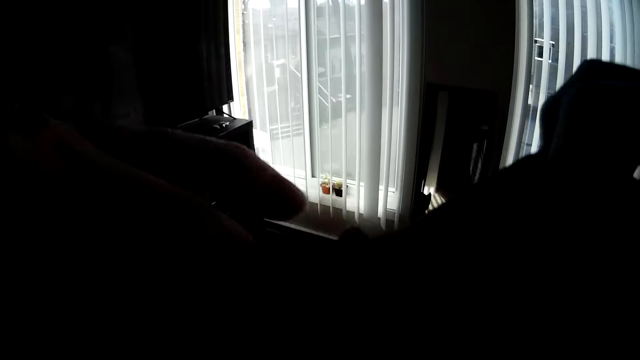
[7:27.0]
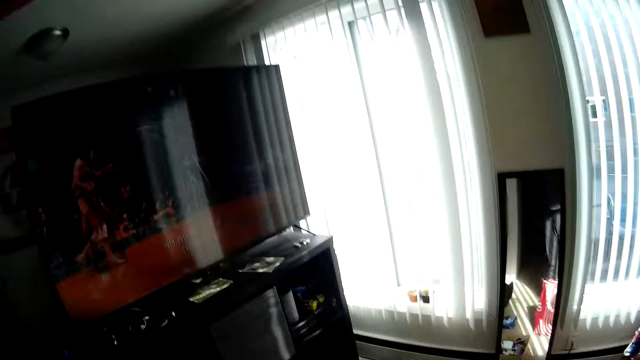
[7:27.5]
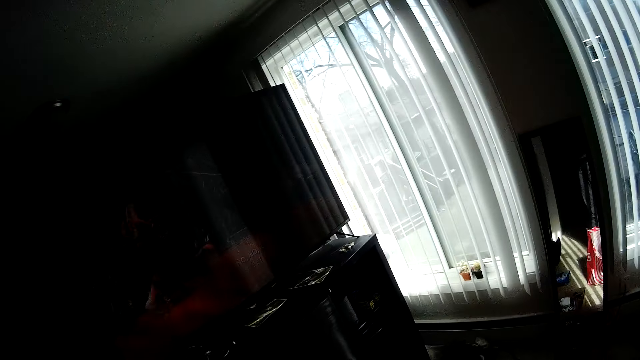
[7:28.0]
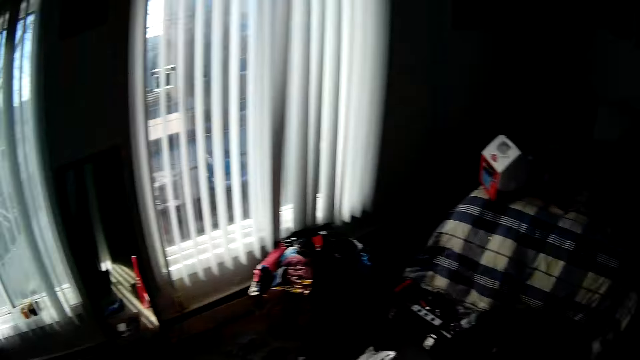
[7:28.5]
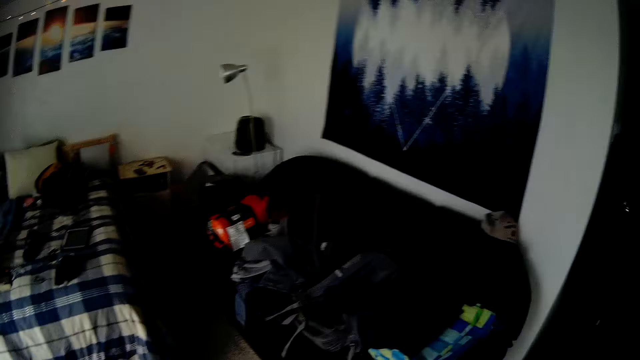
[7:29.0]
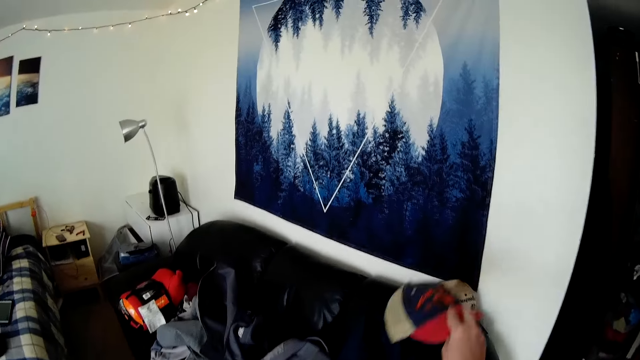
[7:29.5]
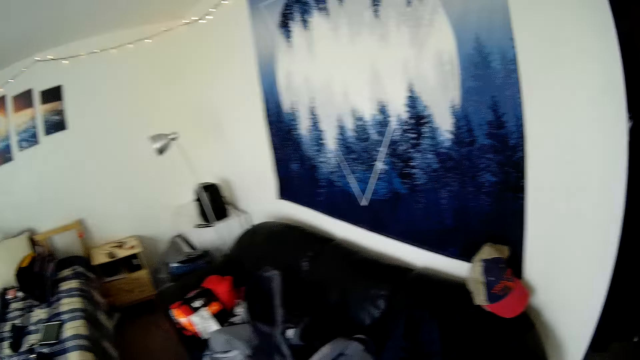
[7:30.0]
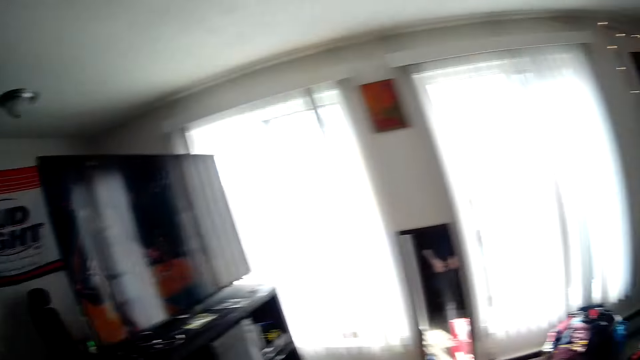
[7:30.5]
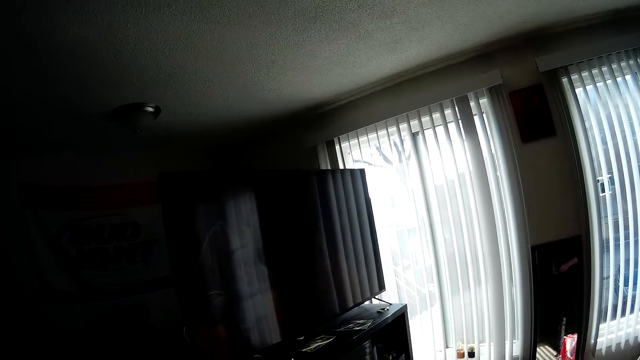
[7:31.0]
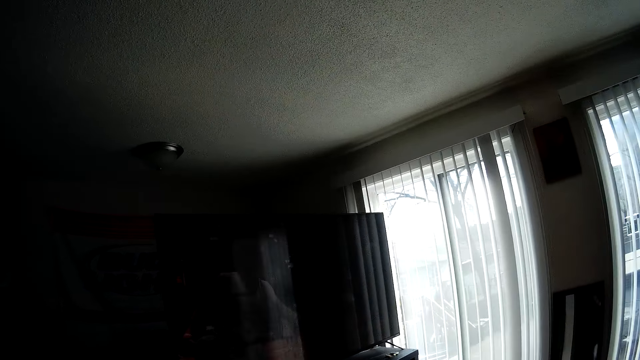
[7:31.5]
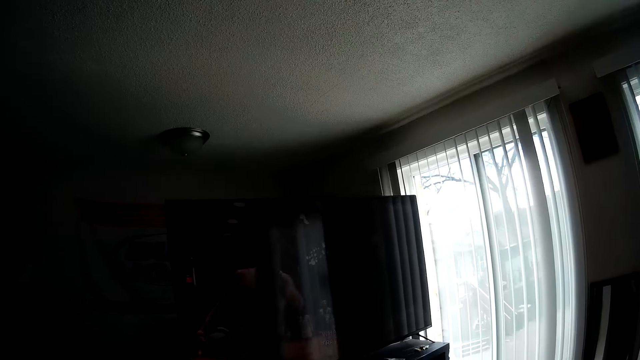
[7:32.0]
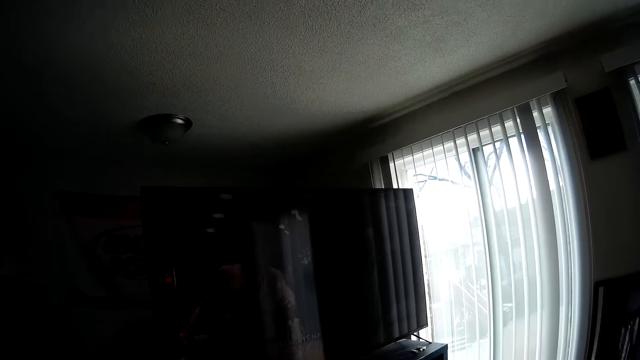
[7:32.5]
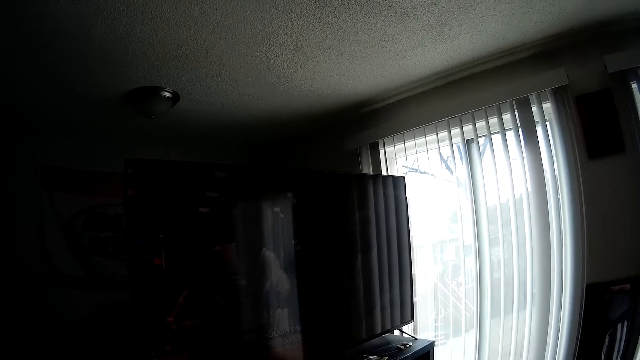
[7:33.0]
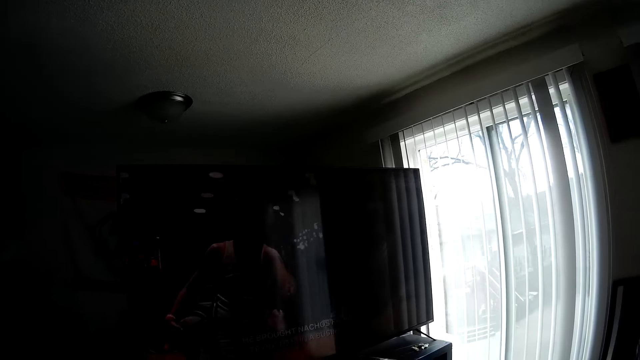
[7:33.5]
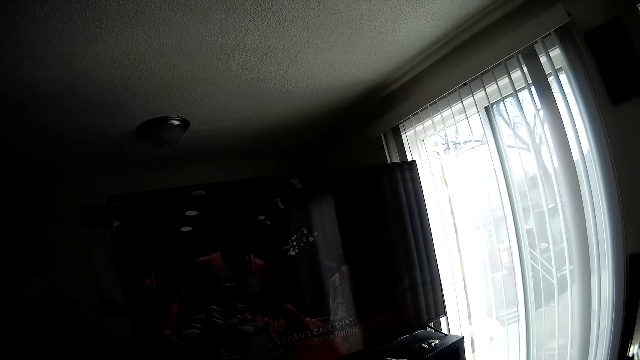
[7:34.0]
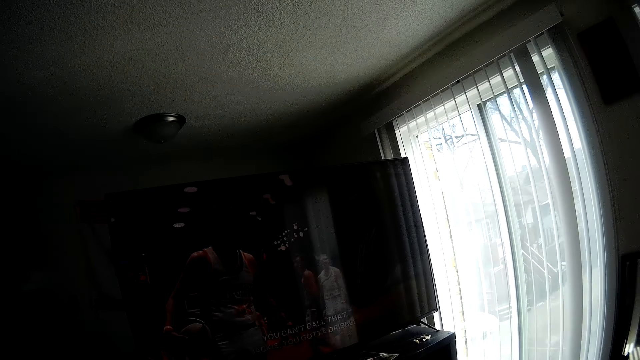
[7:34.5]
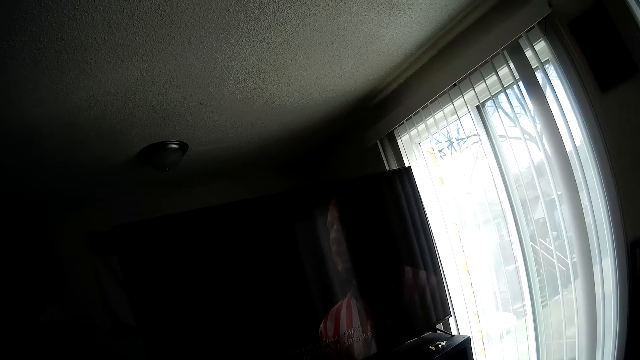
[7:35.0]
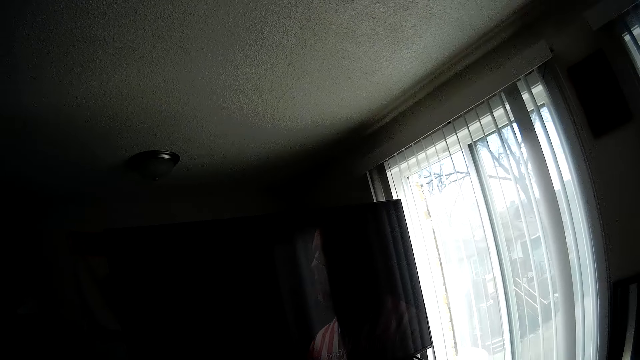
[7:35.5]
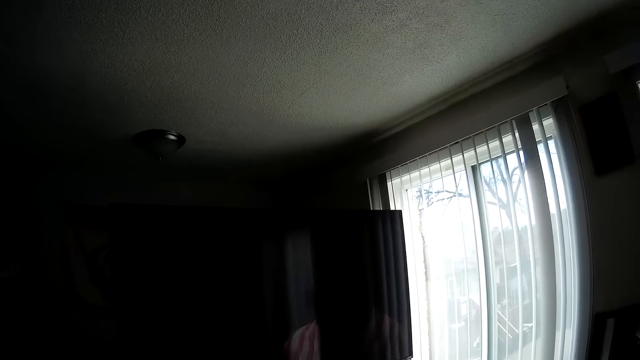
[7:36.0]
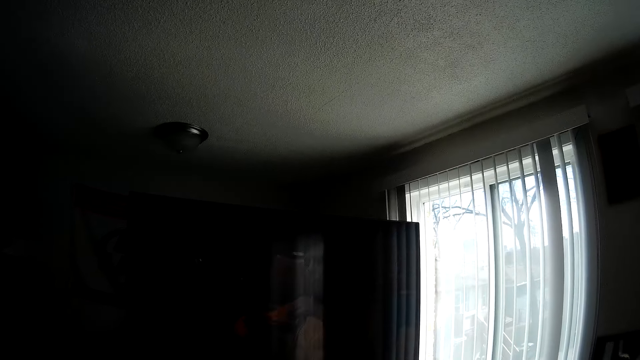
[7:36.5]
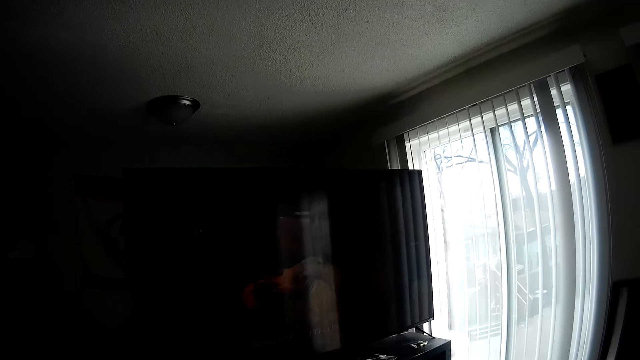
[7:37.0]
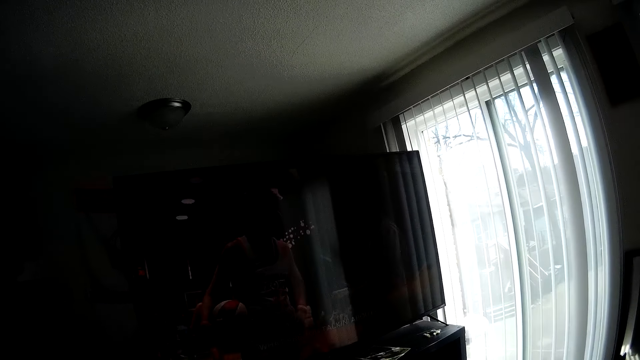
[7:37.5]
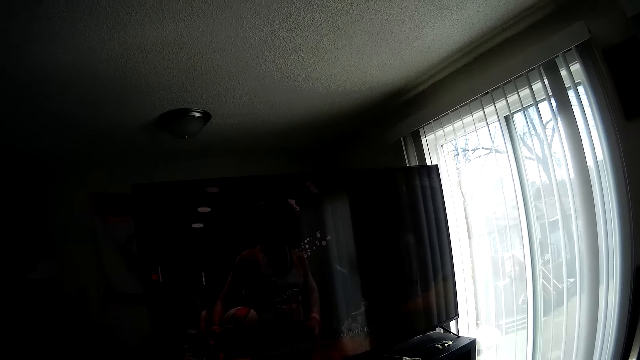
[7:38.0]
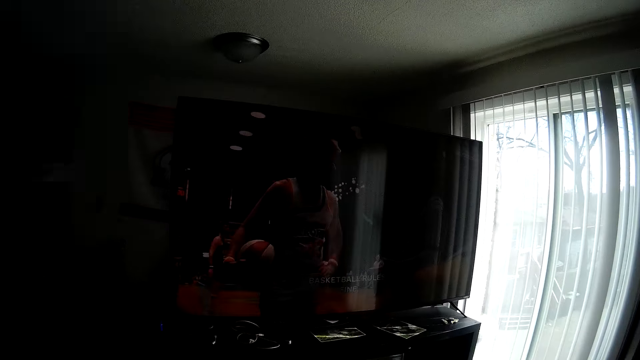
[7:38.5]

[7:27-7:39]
The camera wearer removes his cap with both hands. He throws the cap on the bed. He puts the cap on the sofa with both hands. He looks at the screen.

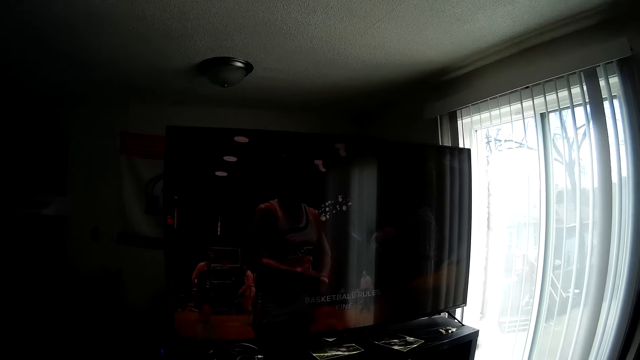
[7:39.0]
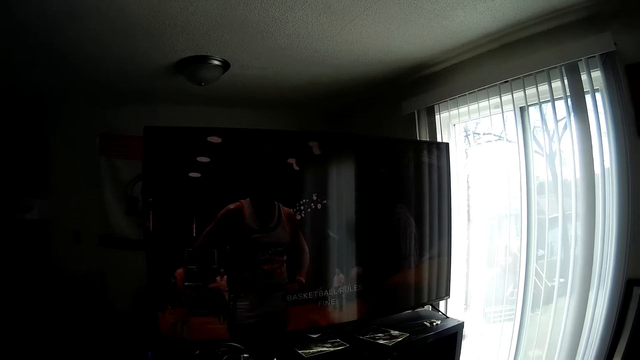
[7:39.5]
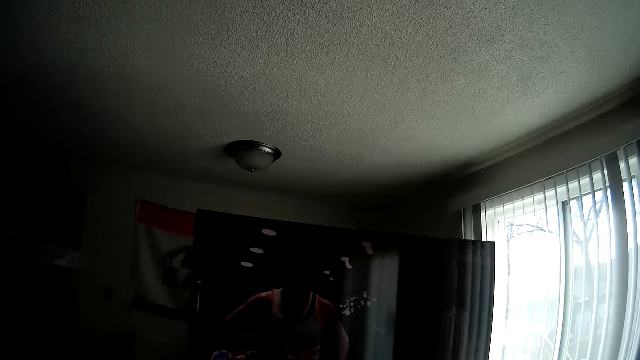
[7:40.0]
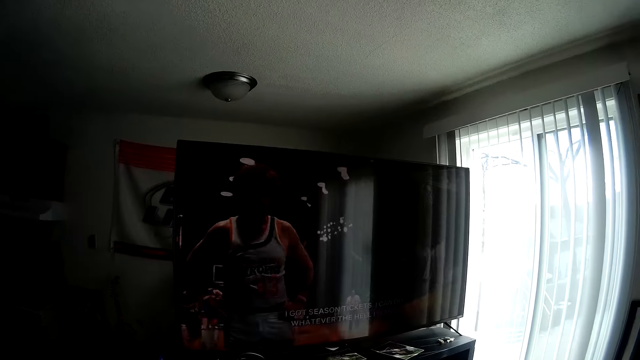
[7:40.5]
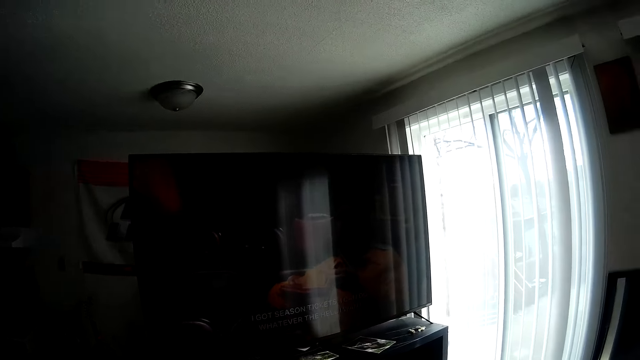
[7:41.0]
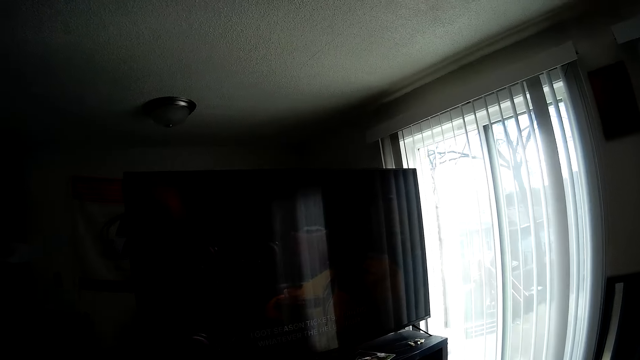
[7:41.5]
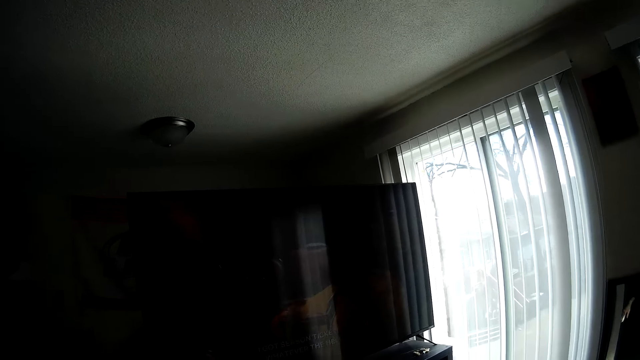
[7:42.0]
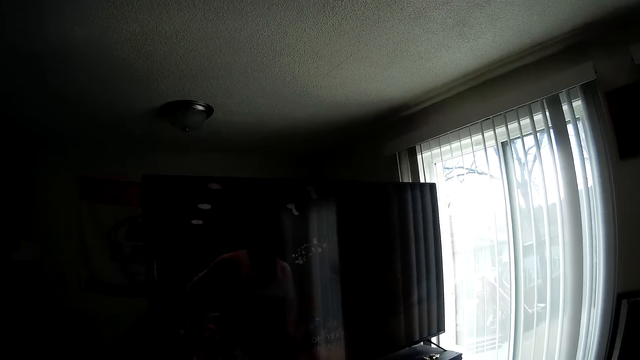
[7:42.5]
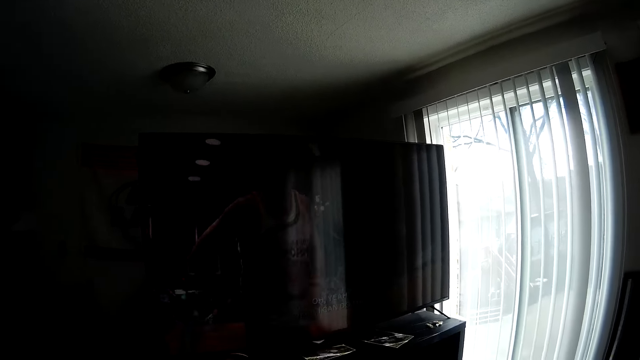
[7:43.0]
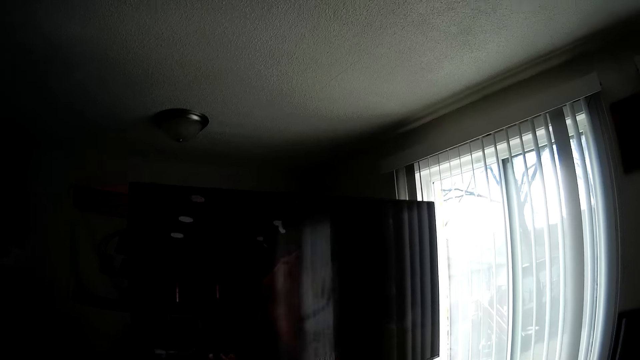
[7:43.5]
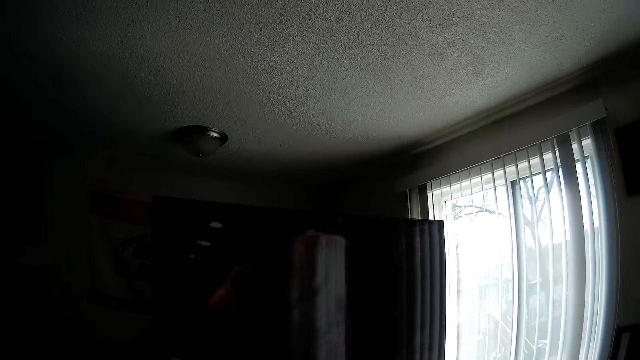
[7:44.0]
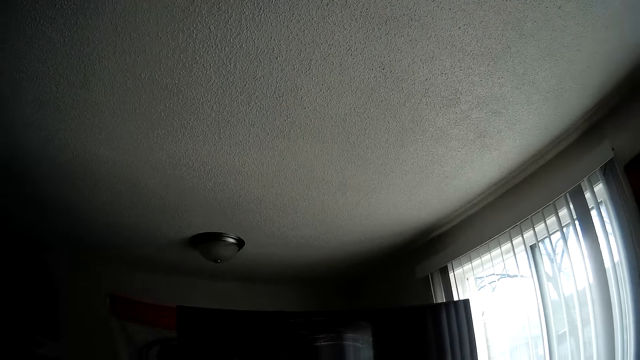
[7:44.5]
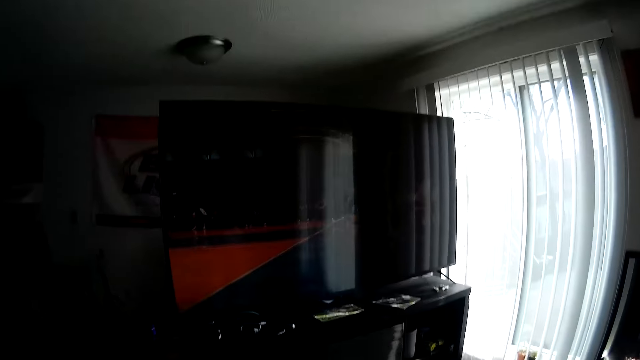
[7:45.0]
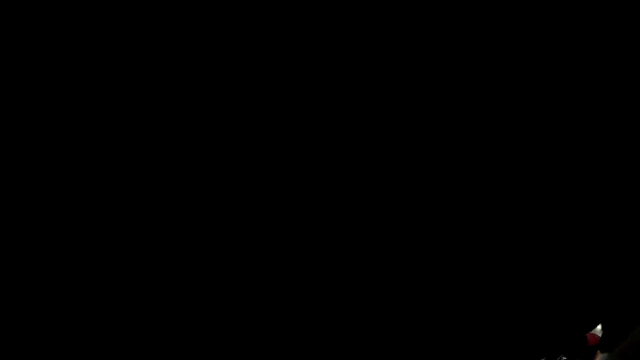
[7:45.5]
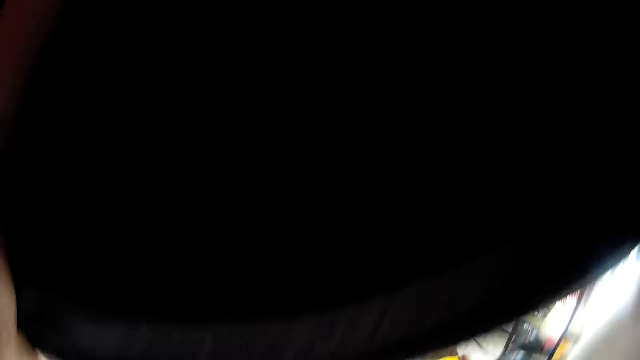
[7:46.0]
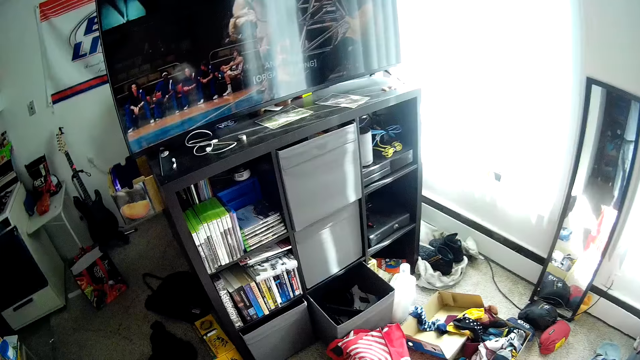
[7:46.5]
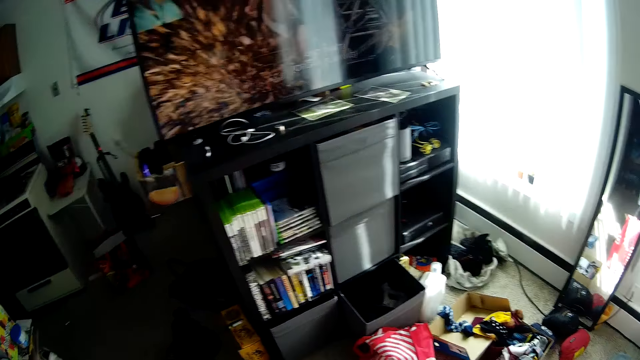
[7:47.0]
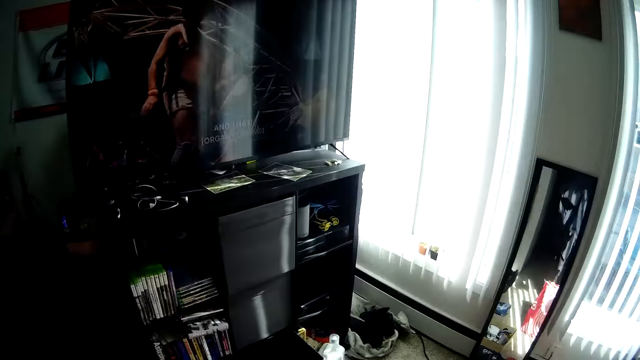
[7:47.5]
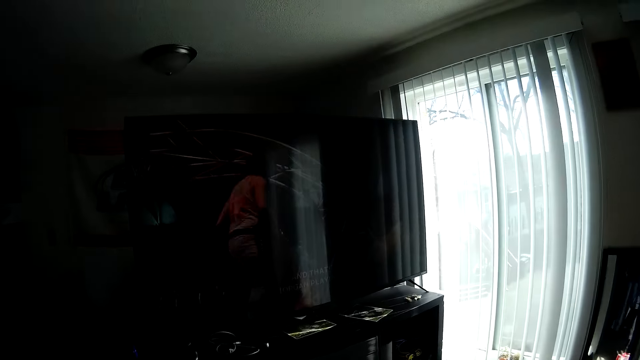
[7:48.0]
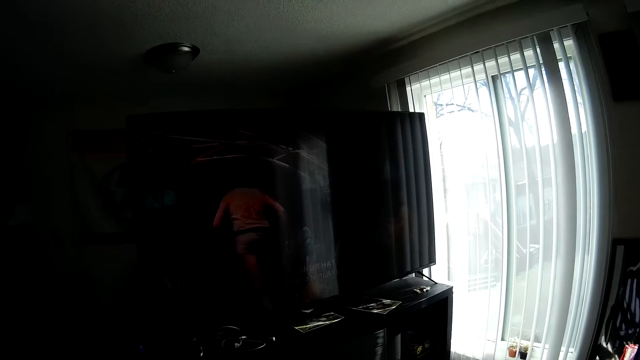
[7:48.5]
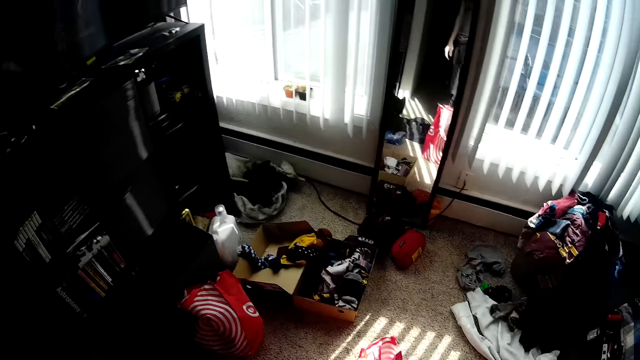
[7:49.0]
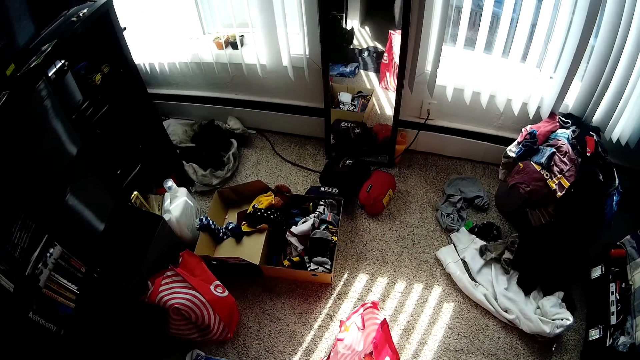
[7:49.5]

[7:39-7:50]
The camera wearer stretches his hands. He pulls his cloth off with both hands. He throws the cloth to the floor with both hands.
